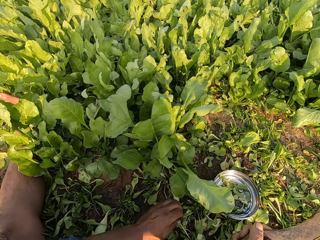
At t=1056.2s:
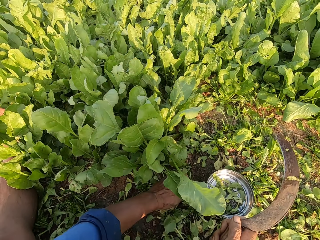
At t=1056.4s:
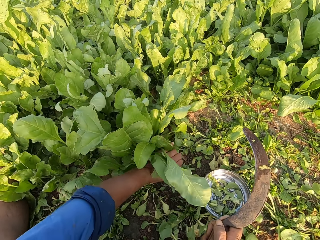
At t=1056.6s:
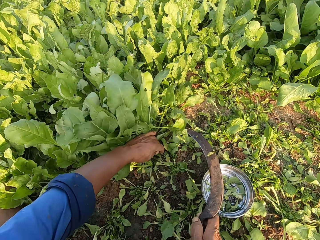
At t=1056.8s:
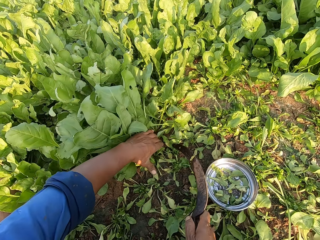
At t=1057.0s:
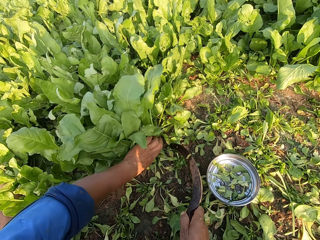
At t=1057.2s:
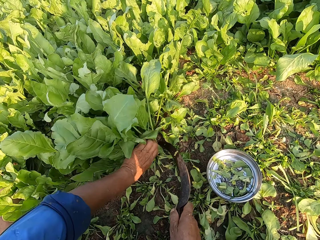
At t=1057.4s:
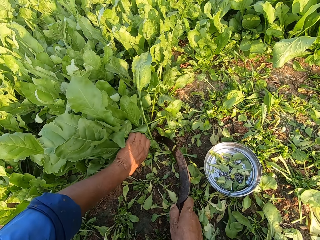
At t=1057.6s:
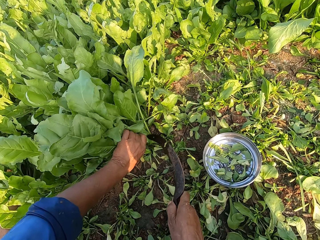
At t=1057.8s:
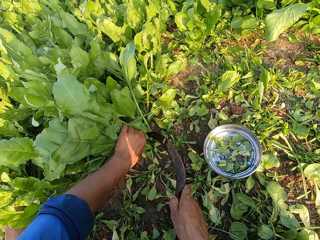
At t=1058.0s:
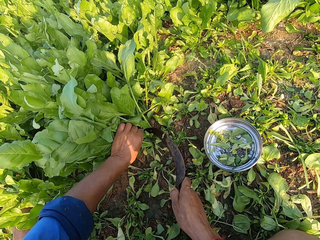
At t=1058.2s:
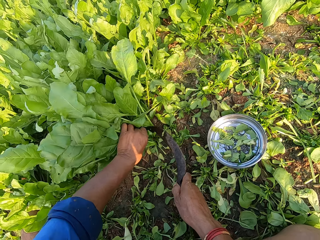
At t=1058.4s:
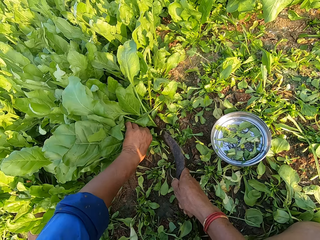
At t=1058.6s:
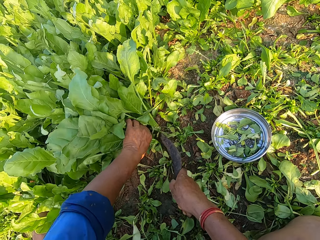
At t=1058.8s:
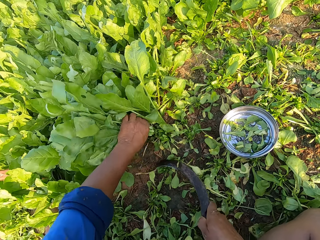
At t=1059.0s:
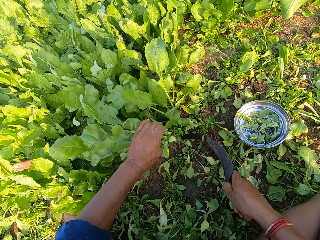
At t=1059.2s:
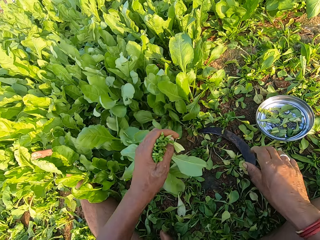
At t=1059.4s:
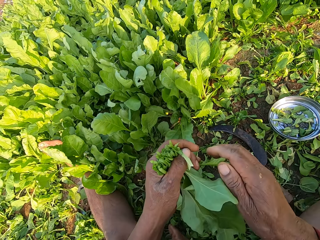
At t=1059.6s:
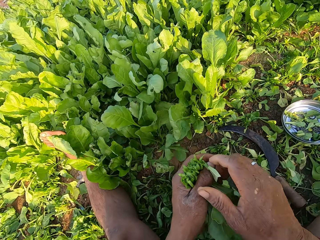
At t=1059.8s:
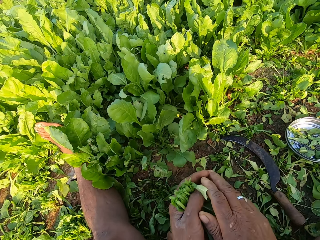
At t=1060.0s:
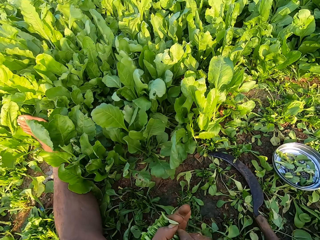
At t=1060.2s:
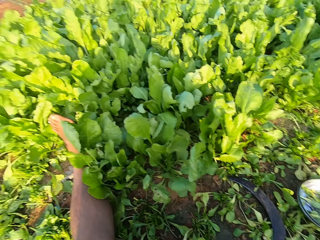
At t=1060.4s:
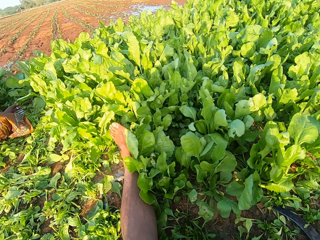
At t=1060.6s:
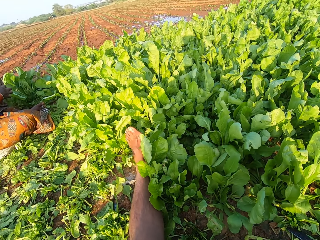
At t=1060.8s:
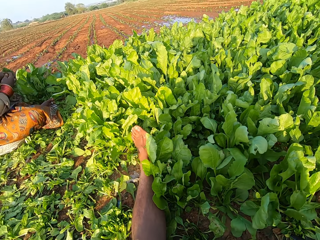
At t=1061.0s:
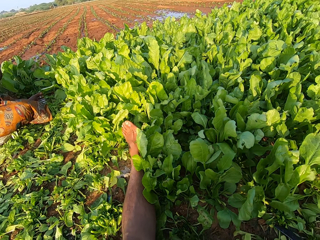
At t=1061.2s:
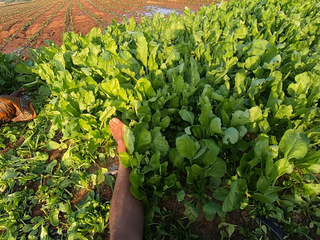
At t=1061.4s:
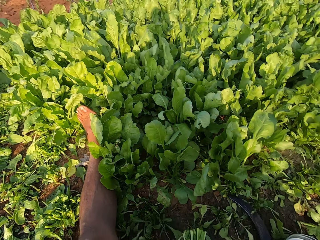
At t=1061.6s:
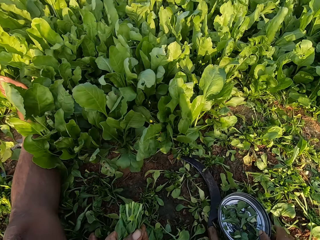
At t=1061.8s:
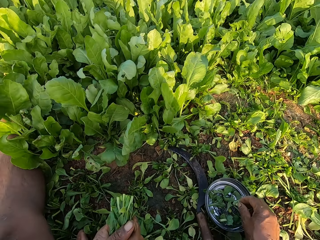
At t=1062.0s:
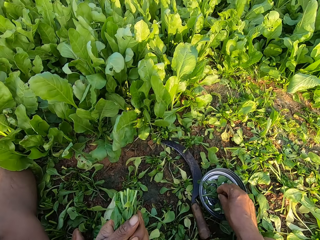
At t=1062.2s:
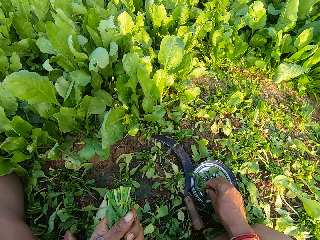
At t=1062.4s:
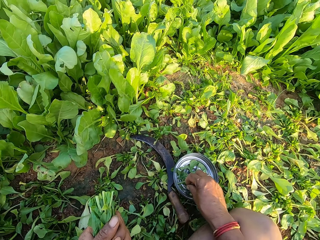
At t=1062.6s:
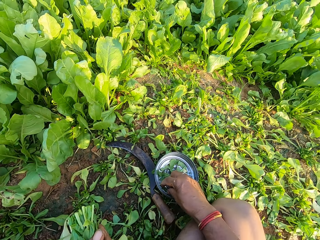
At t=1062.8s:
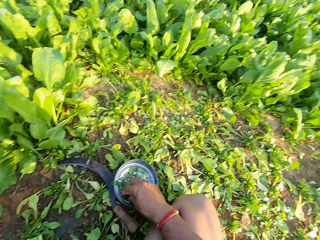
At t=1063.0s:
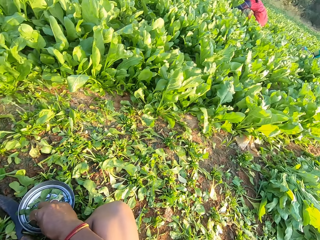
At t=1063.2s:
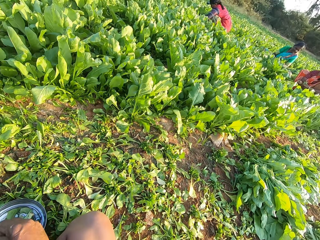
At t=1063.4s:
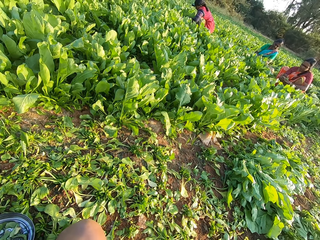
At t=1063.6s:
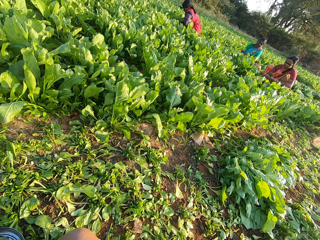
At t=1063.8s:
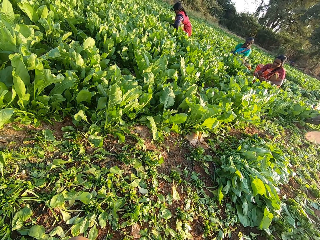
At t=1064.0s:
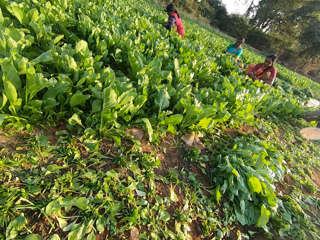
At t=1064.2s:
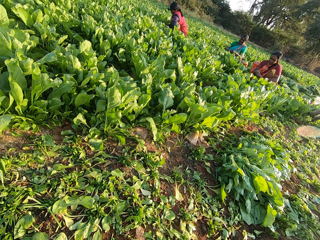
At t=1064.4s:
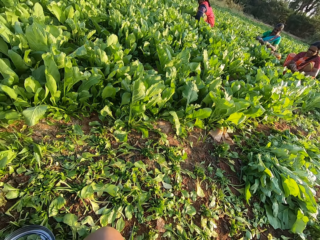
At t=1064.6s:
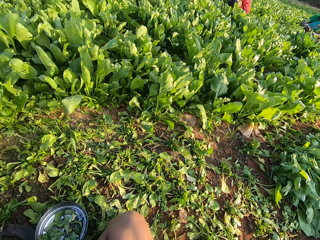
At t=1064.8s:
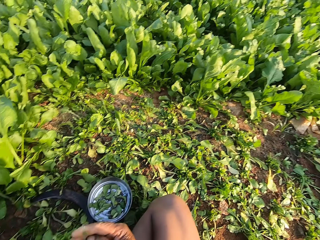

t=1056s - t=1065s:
The camera wearer speaks to a person. He holds vegetables in the farm with his left hand. He cuts the vegetables in his left hand with the knife in his right hand. He drops the knife on the ground with his right hand. He arranges the vegetables with both hands. He looks around. He picks up a rubber band from the plate on the ground with his right hand. He speaks to the person. He looks around.

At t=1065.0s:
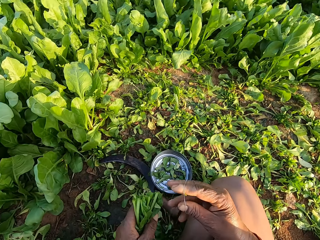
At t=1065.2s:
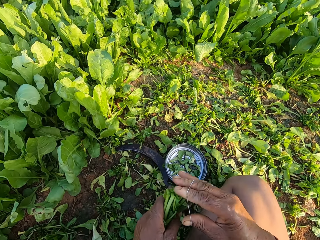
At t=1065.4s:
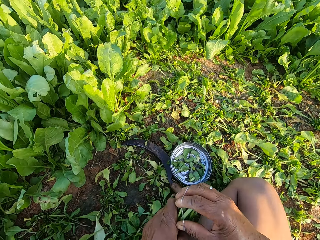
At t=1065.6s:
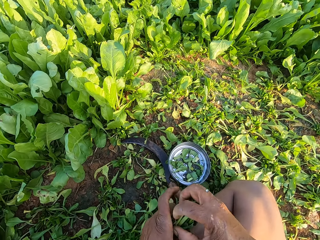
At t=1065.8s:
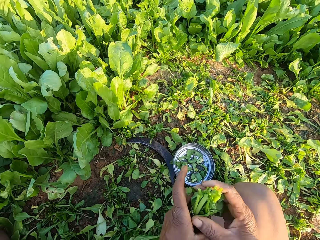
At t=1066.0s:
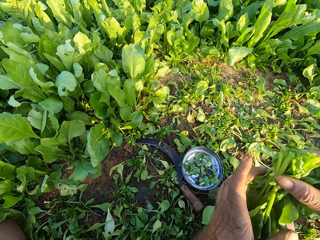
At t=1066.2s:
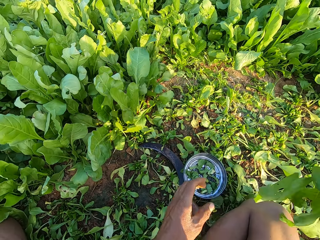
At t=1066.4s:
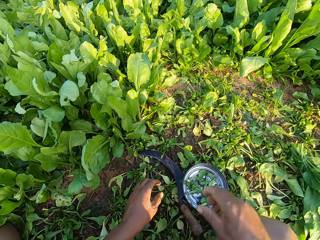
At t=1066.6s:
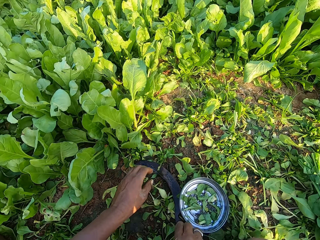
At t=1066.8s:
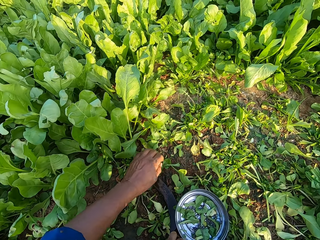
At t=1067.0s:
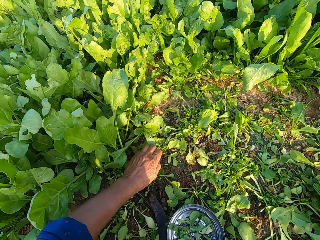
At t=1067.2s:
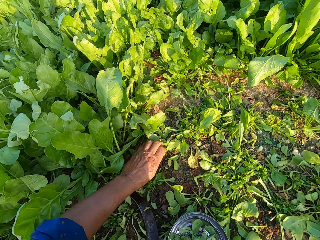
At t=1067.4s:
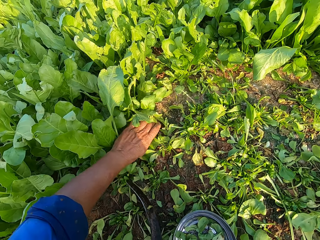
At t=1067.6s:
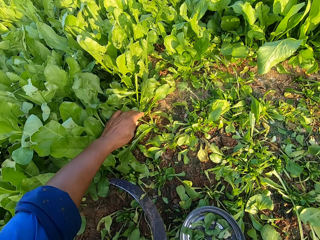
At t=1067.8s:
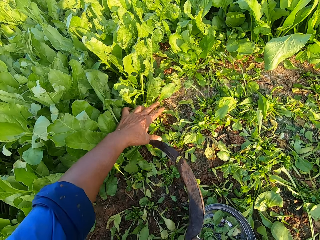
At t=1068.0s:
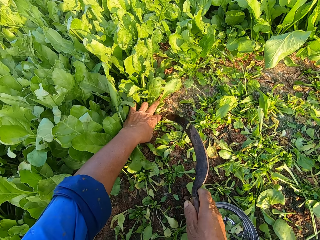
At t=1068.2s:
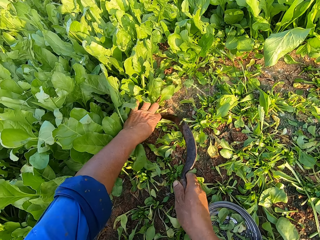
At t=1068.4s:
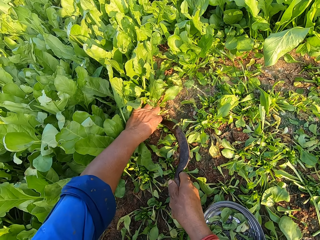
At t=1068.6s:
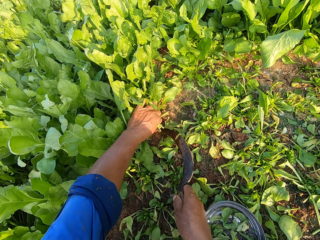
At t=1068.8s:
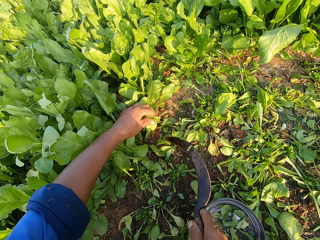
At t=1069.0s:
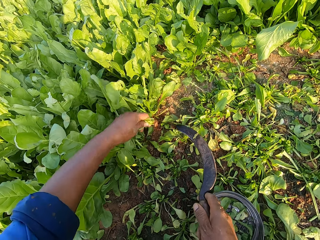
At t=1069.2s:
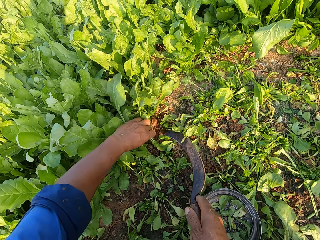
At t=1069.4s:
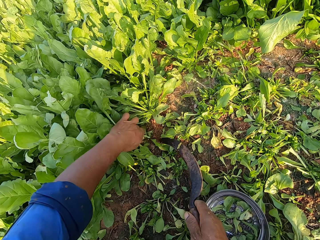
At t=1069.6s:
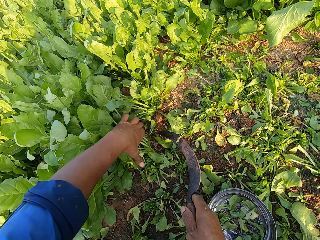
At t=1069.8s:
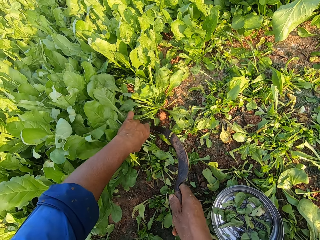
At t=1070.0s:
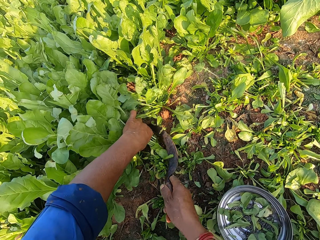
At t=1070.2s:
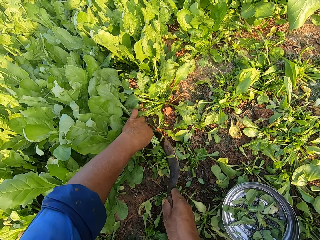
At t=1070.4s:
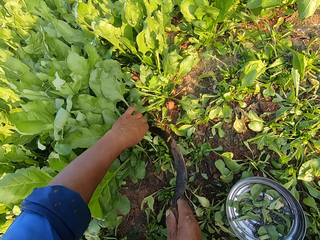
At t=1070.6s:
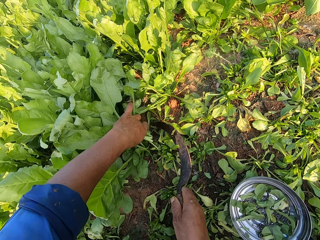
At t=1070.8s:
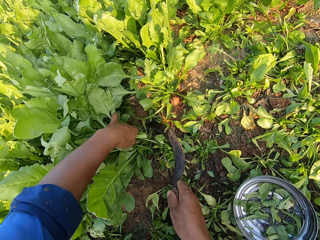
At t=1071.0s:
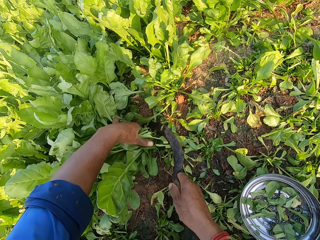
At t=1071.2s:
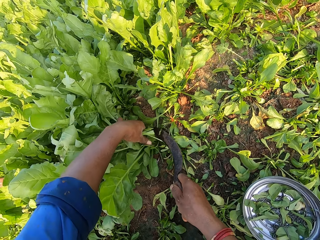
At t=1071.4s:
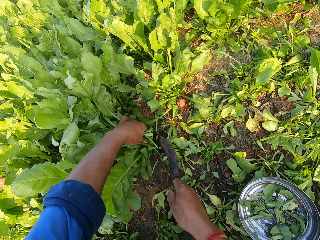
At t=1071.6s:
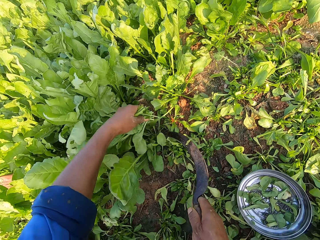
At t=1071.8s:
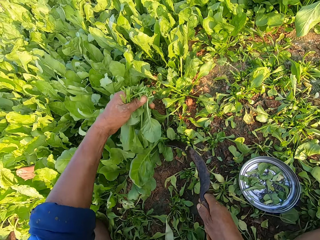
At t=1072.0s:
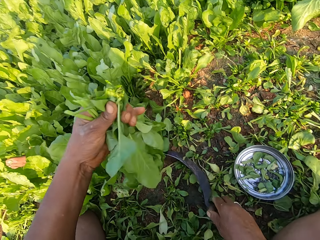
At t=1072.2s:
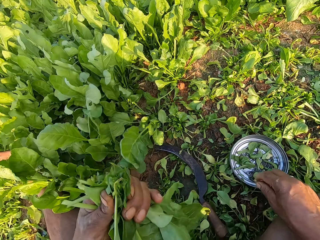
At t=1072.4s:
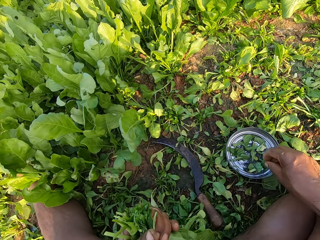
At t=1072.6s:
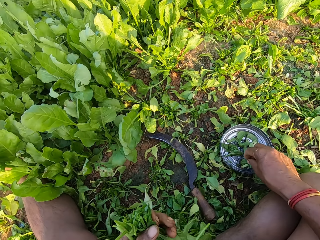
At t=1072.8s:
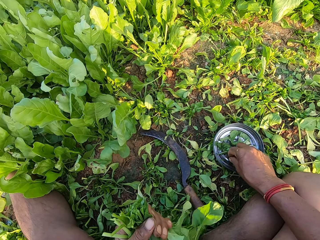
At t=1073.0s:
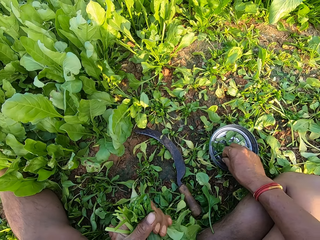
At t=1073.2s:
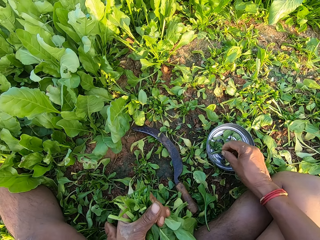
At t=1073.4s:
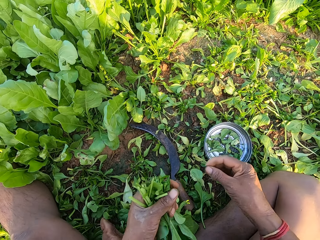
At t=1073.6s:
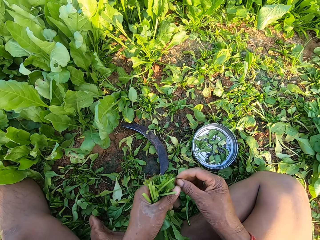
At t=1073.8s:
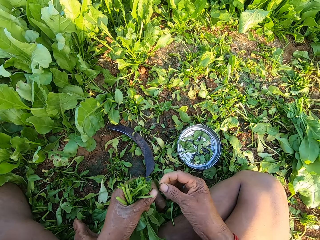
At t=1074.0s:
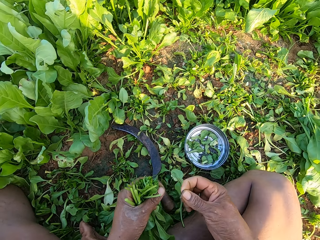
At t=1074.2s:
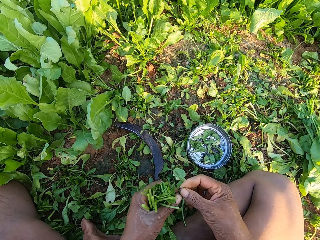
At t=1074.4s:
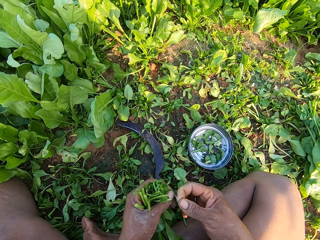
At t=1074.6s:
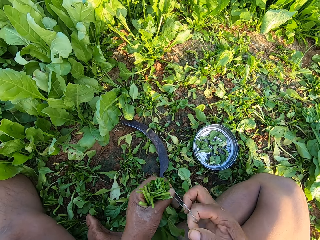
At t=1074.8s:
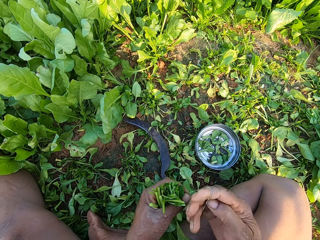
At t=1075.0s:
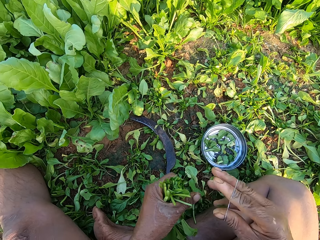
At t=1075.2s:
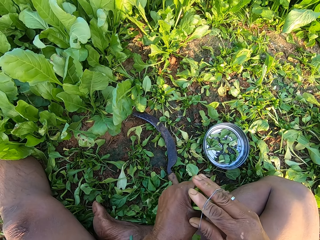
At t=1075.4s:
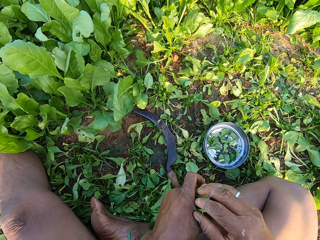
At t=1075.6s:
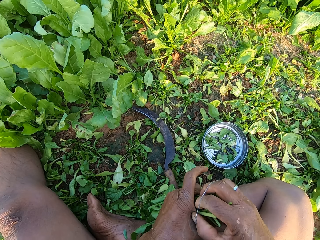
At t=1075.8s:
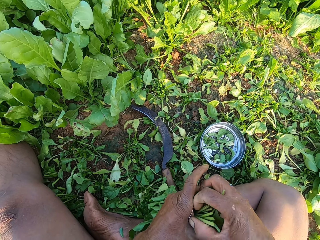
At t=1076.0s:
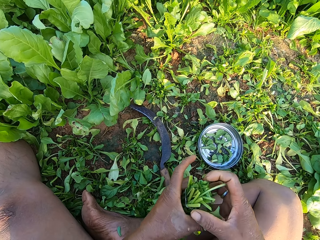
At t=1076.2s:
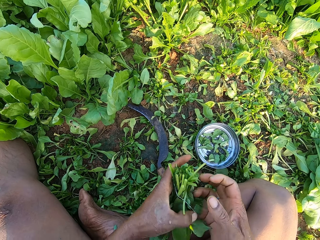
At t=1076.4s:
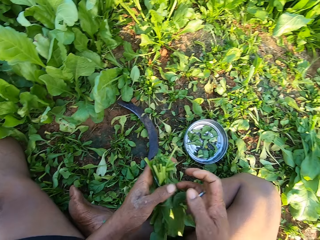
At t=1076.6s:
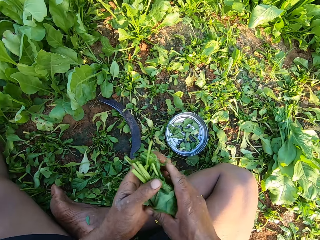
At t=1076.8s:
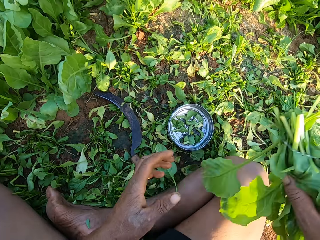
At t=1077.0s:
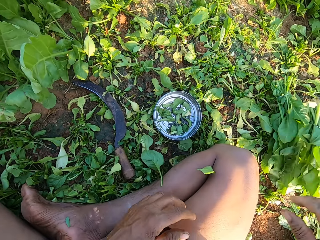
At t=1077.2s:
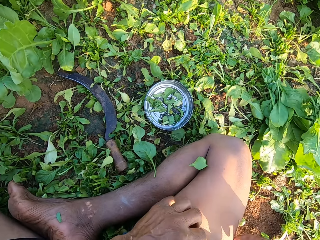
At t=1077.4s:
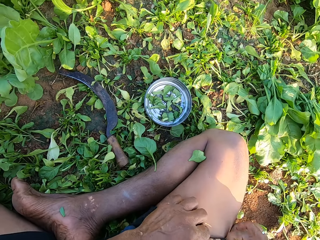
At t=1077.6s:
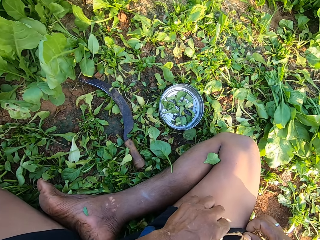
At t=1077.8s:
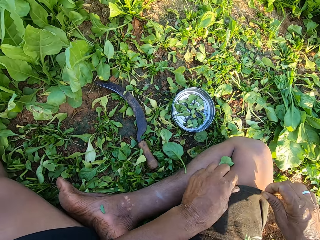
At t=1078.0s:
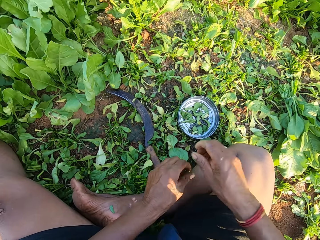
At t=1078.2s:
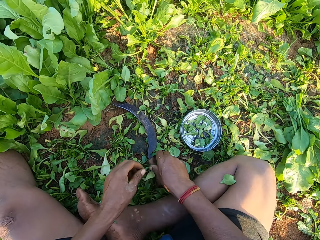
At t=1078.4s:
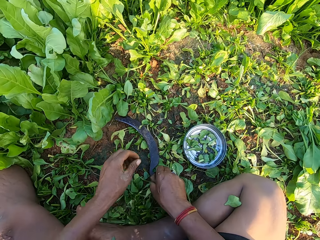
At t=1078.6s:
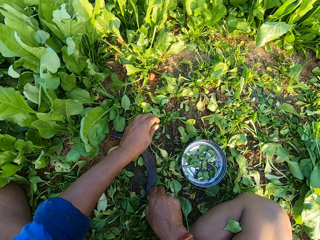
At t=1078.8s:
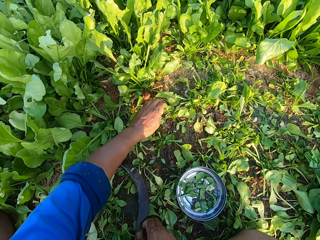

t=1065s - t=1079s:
The camera wearer bands the vegetables in his left hand with the rubber band in his right hand. He passes the bundle of vegetables in his left hand to his right hand. He speaks to a person. He drops the bundle of vegetables on the bundles of vegetables on the ground with his right hand. He picks up the knife or sickle from the ground with his right hand. He holds vegetables in the farm with his left hand. He holds the sickle. He cuts the vegetables in his left hand with the knife in his right hand. He holds vegetables in the farm with his left hand. He cuts the vegetables in his left hand with the knife in his right hand. He holds a vegetable in the farm with his left hand. He cuts the vegetable in his left hand with the knife in his right hand. He drops the knife on the ground with his right hand. He picks up a rubber band from the silver plate on the ground with his right hand. He holds the rubber band with both hands. He bands the vegetables in his left hand with the rubber band in his right hand. He passes the bundle of vegetables in his left hand to his right hand. He drops the bundle of vegetables on the bundles of vegetables on the ground with his right hand. He picks up the knife from the ground with his right hand.
